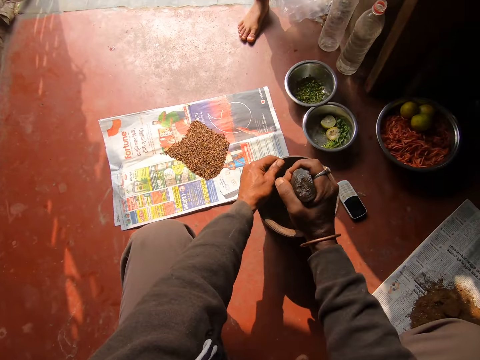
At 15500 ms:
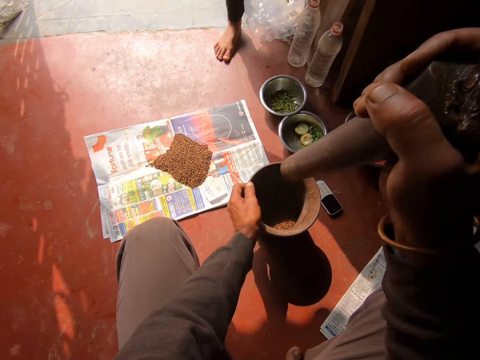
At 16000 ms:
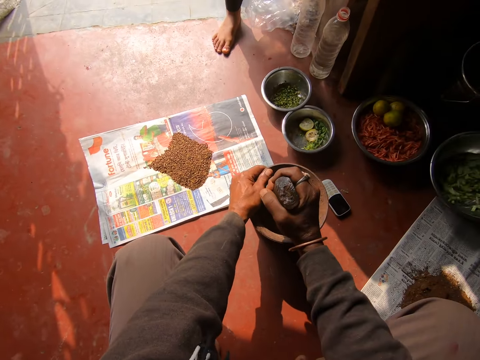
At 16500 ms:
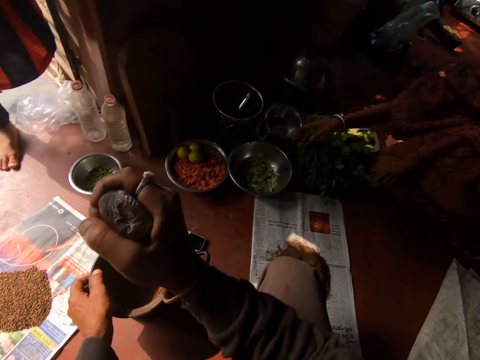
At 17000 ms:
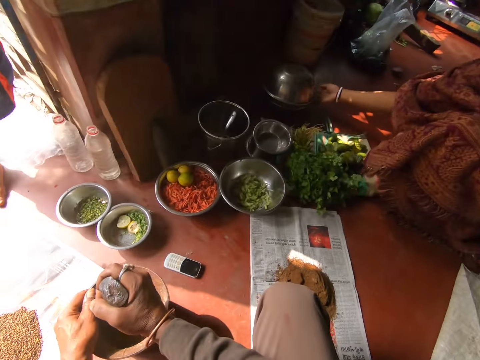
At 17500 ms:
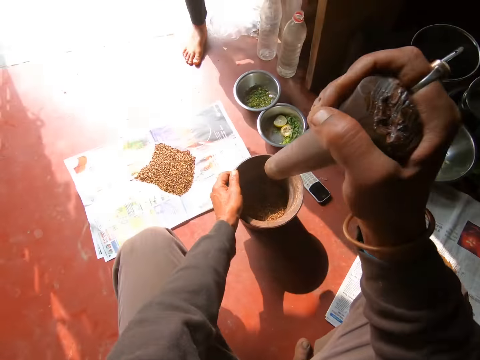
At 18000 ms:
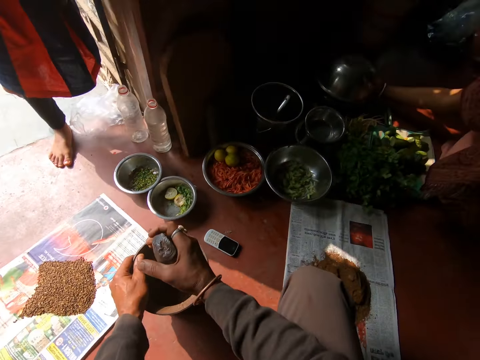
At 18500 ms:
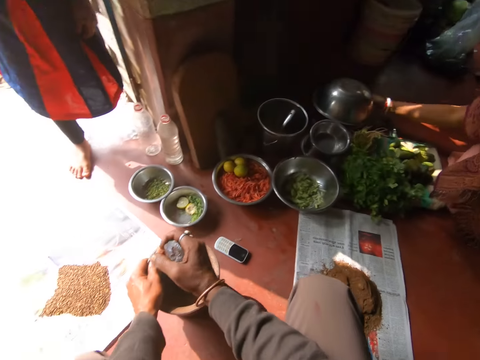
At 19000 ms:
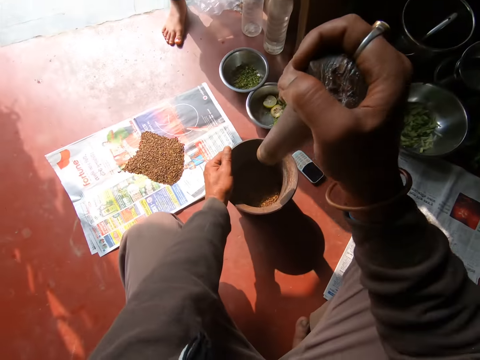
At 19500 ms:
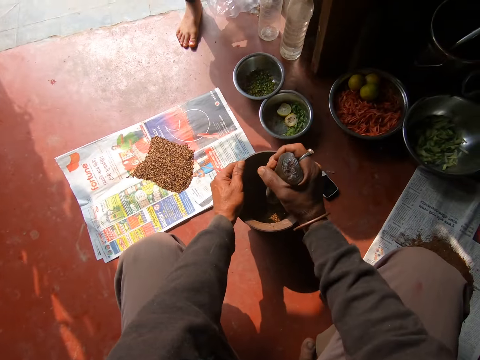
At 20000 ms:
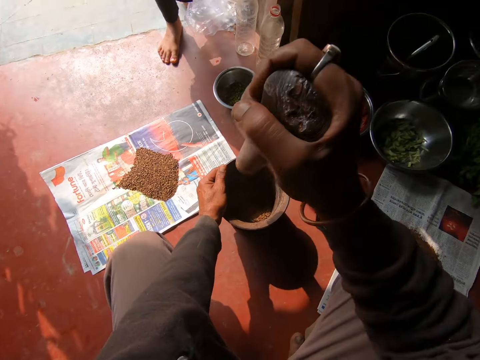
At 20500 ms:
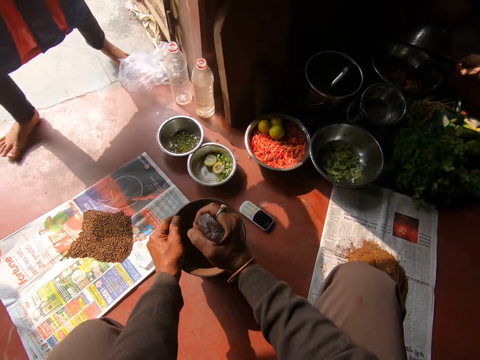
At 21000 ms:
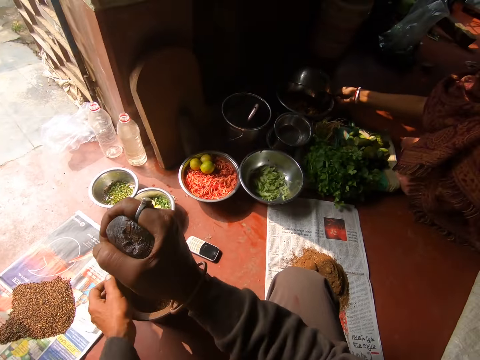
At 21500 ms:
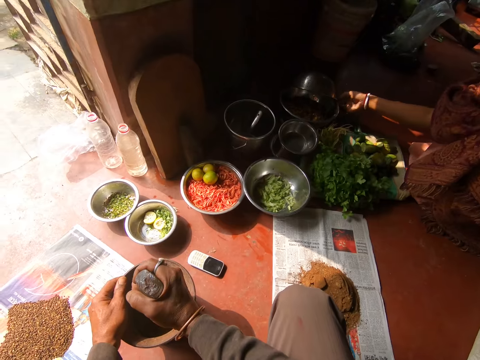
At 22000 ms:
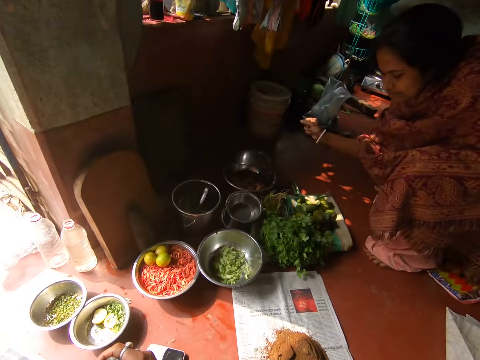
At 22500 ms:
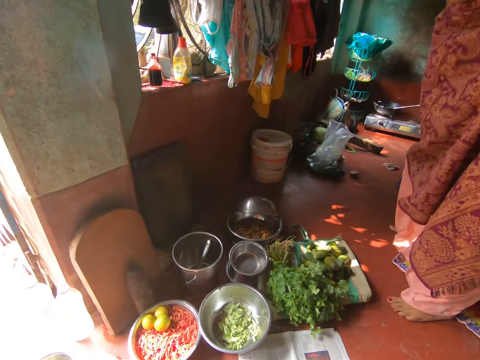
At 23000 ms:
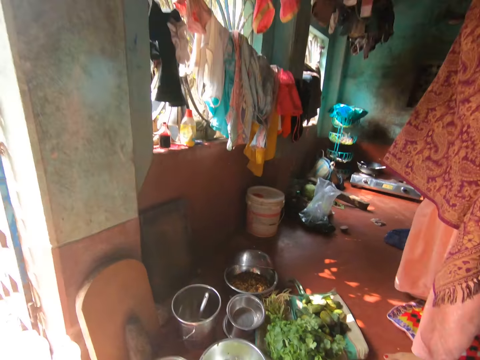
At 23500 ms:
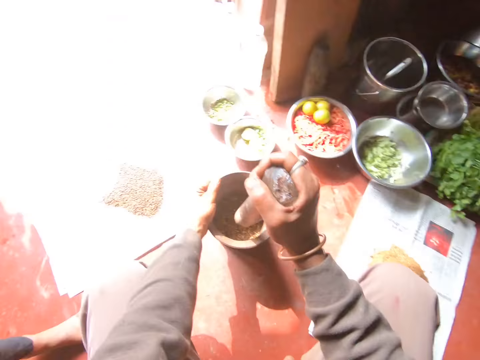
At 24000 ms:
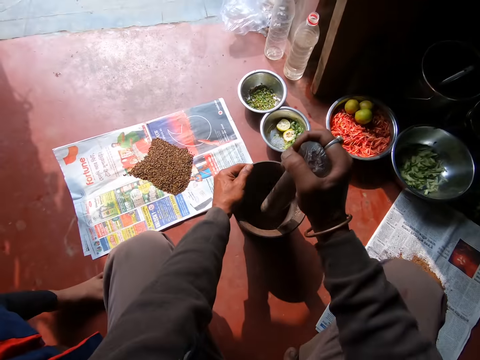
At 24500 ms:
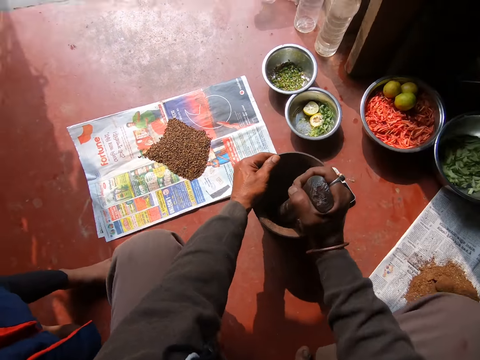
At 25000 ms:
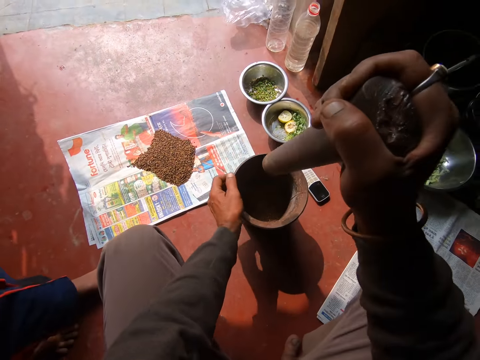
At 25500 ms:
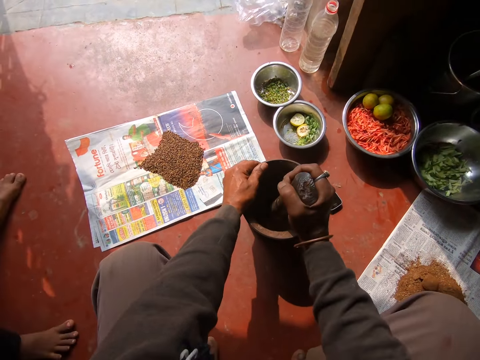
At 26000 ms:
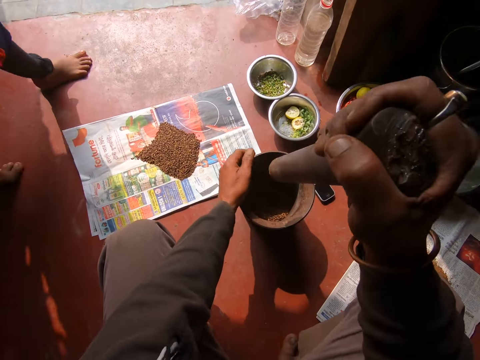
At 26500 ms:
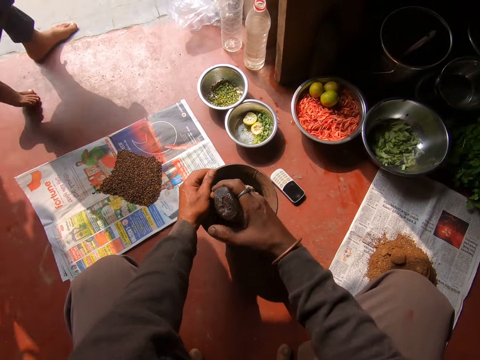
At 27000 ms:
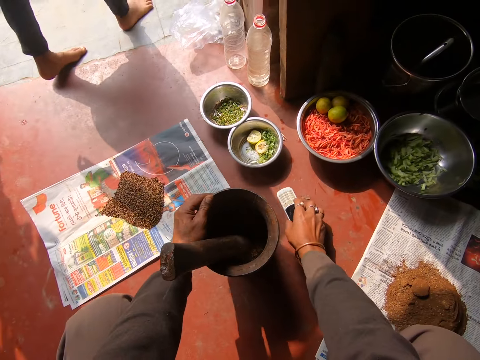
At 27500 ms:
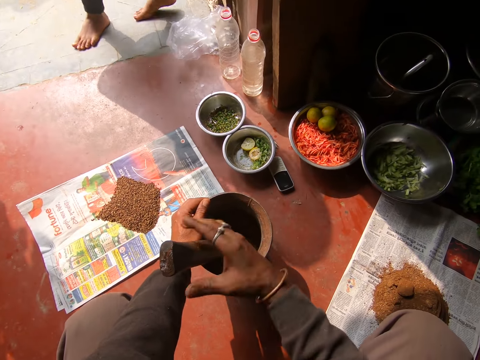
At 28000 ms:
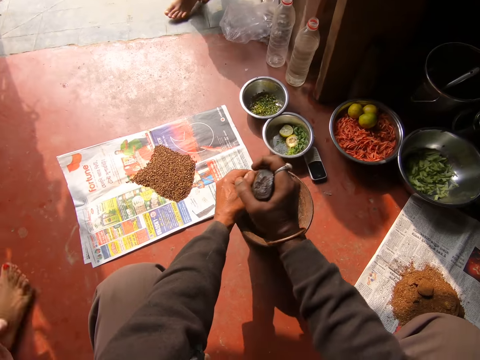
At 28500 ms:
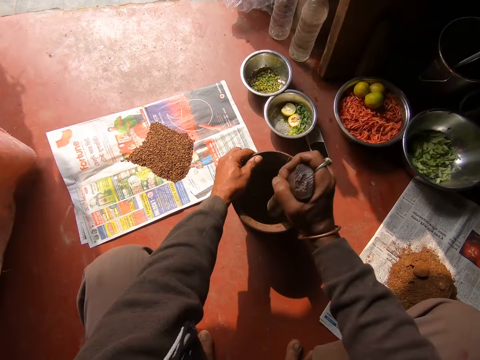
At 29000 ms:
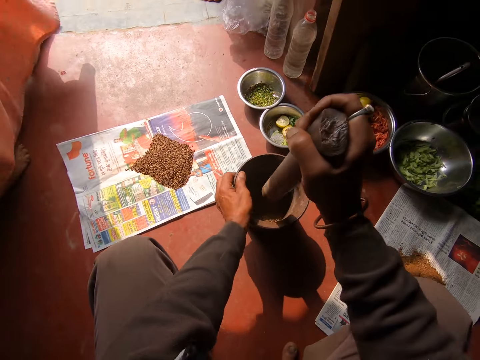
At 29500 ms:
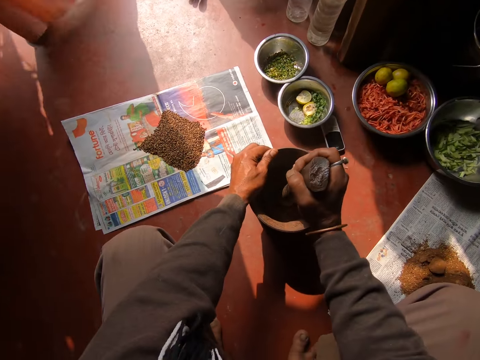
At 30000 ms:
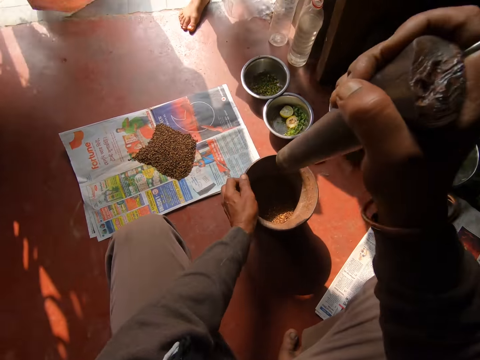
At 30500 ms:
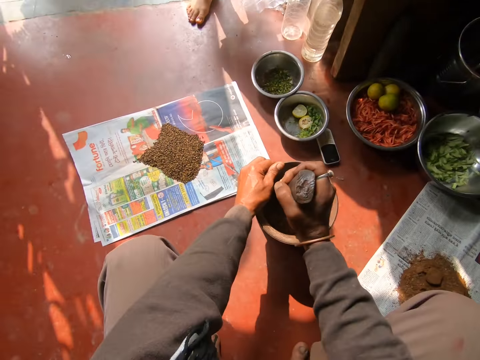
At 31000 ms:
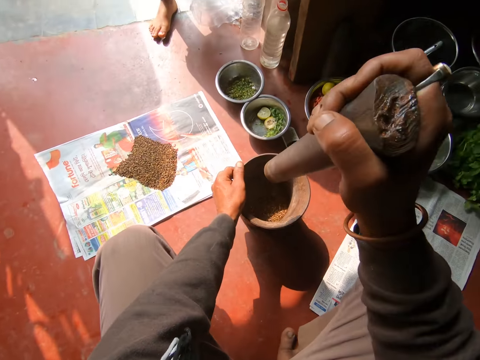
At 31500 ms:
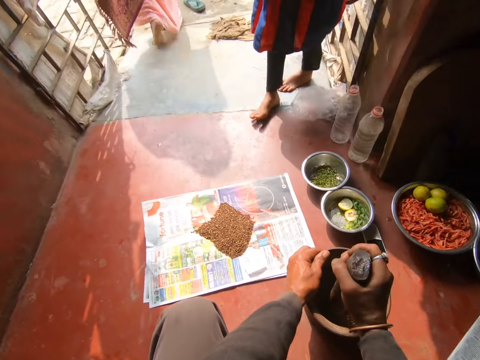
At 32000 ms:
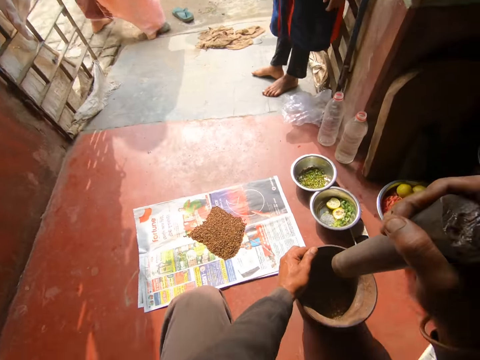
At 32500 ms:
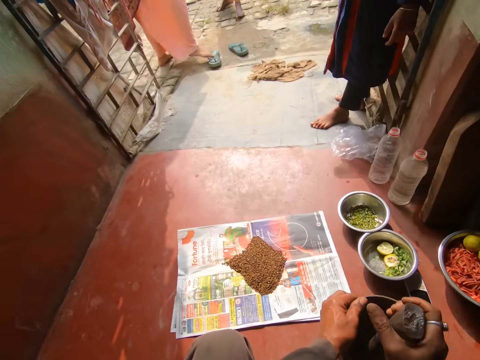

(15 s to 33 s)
The woman drops a bowl of vegetables on the floor with her right hand. The woman opens a bowl on the floor with her right hand. The child walks around the house. The camera wearer smashes something in the pot with a metal rod. The woman stands up. The camera wearer talks to the woman. The child stands beside the camera wearer. The camera wearer smashes something in the pot with the metal rod. The child moves away for the woman. The camera wearer moves a phone on the floor with his right hand. He pounds the grains in the mortar or pot with the pestle or metal rod in his right hand. The woman walks past the camera wearer.

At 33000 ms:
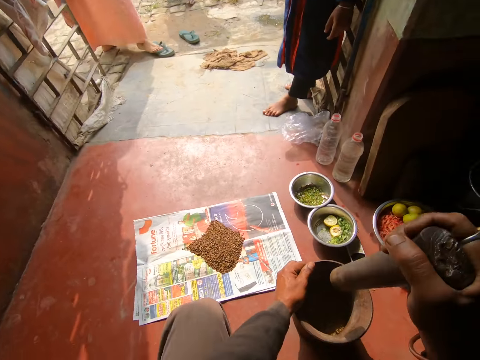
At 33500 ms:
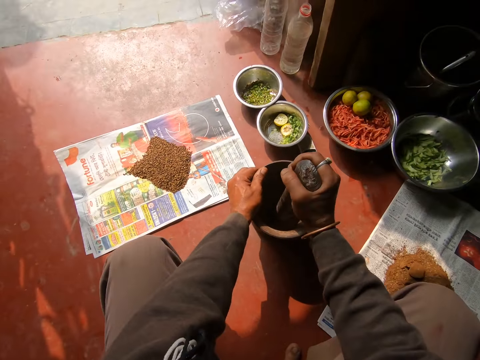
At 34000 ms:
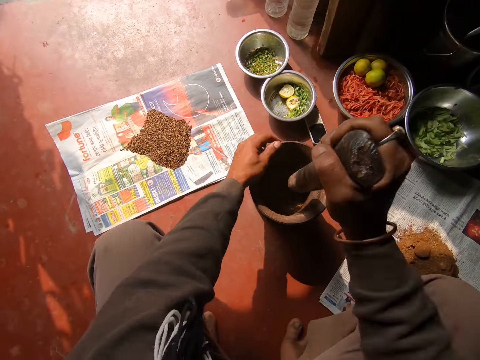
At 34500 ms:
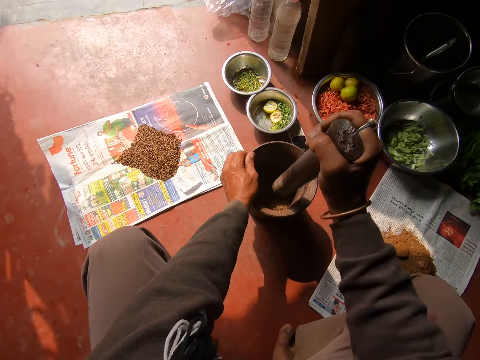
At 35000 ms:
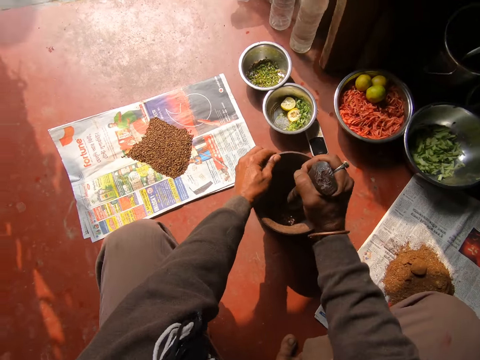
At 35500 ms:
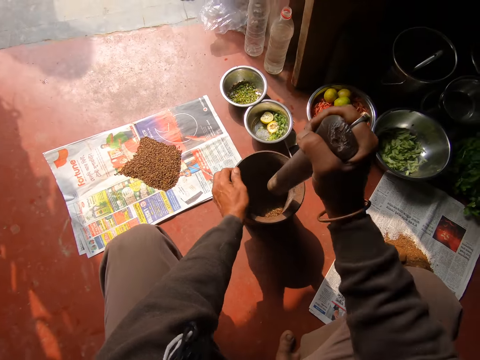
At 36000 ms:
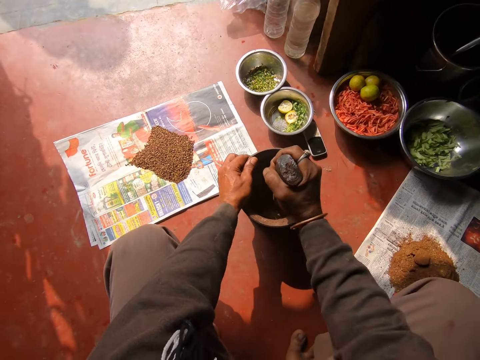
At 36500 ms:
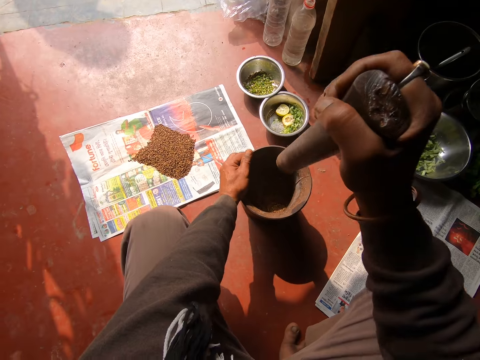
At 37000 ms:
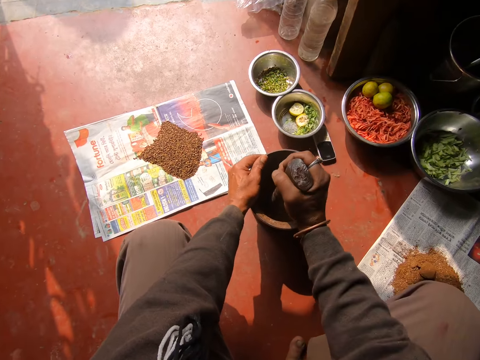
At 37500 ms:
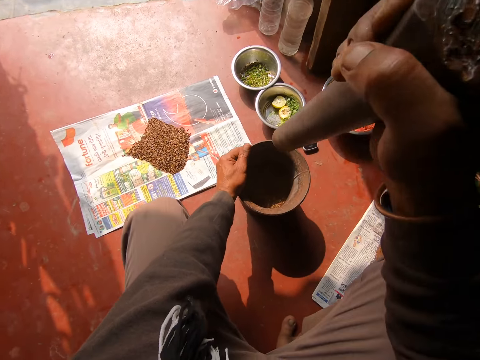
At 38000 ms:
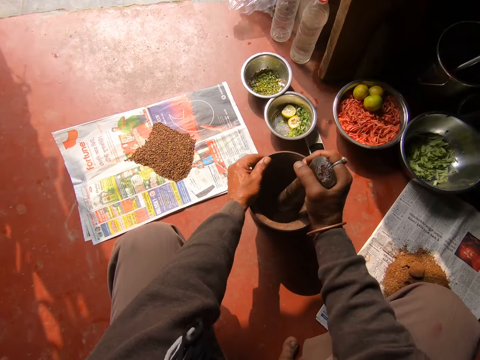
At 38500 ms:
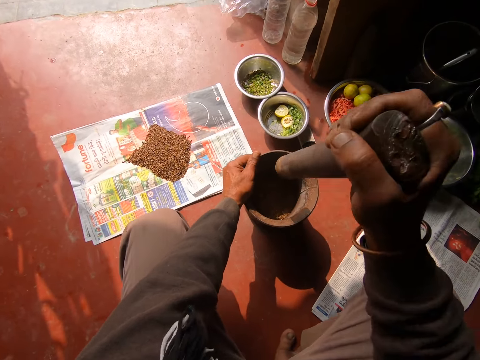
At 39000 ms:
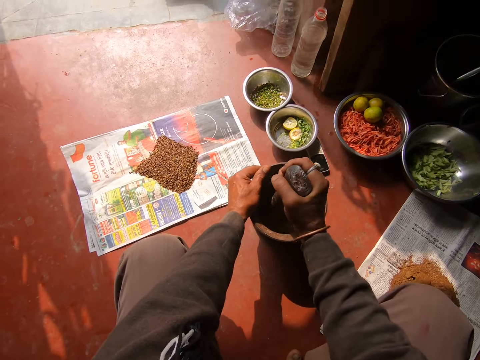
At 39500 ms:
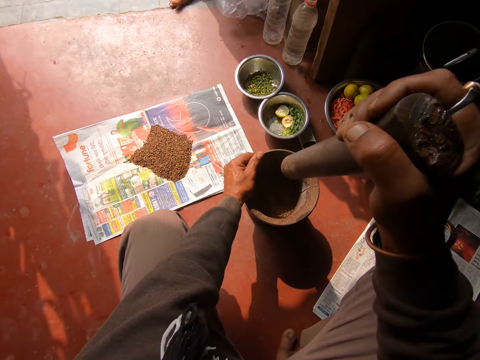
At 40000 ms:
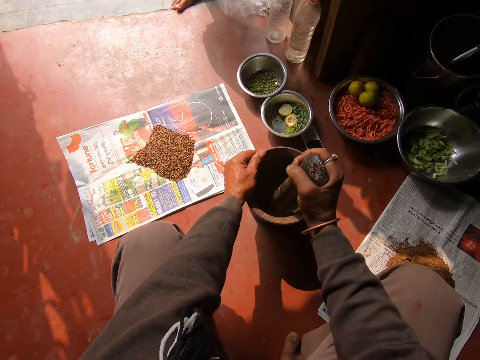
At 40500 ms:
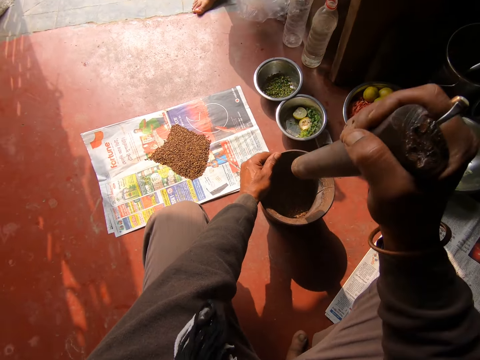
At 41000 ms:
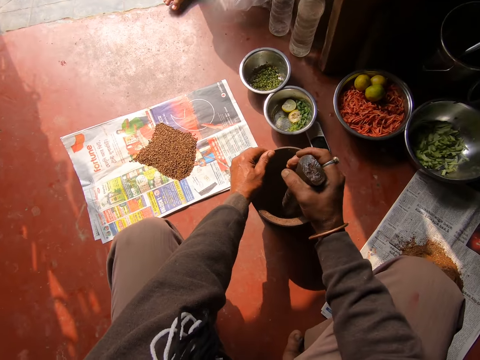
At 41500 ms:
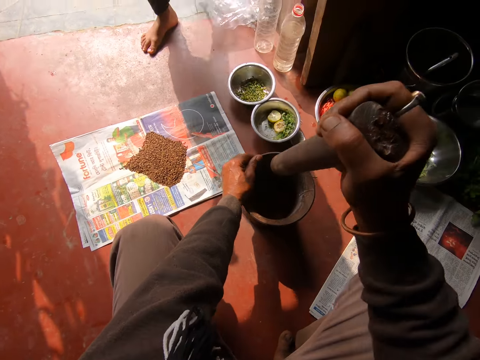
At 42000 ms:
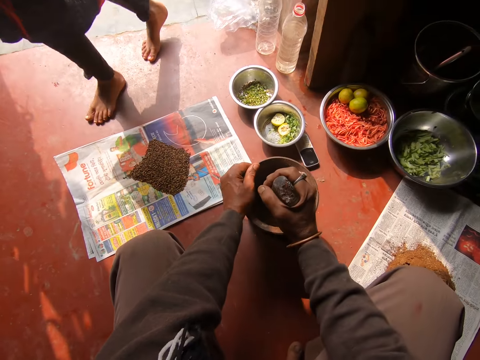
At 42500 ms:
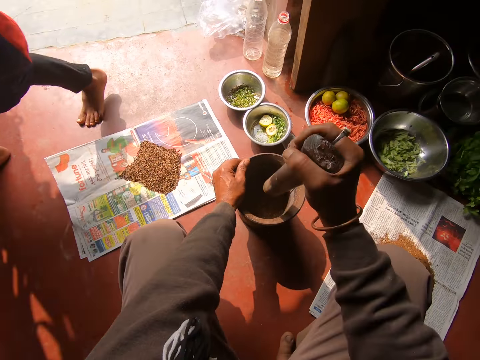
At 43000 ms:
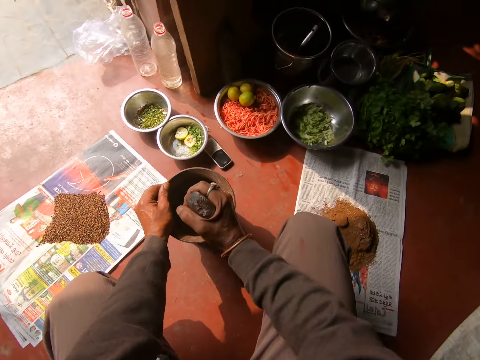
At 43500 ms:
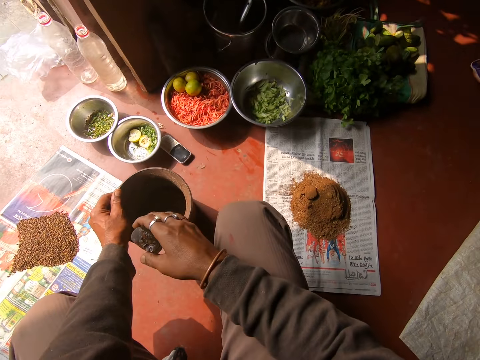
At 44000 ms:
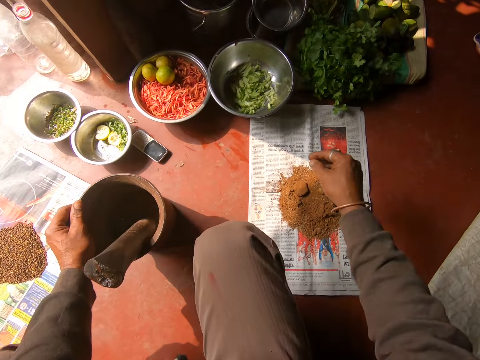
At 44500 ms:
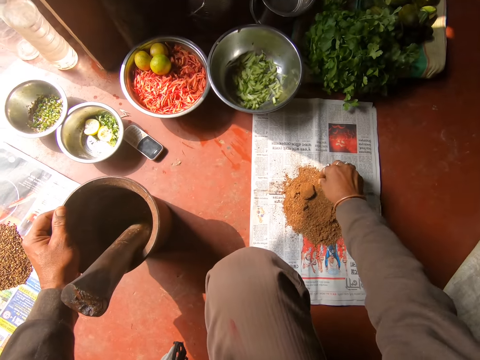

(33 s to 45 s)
The child walks past the camera wearer.
